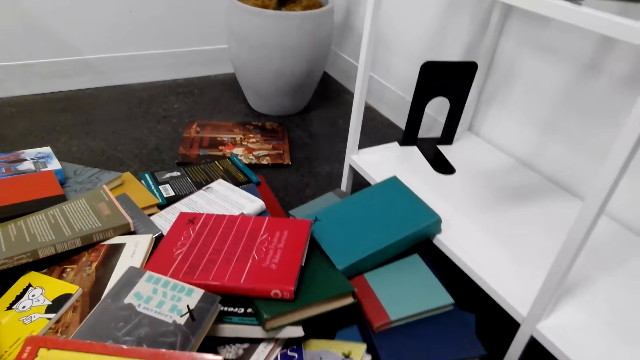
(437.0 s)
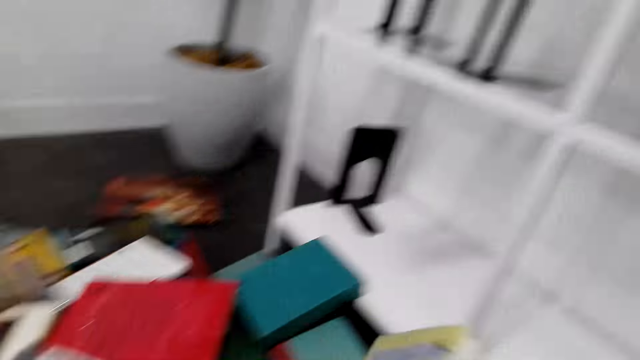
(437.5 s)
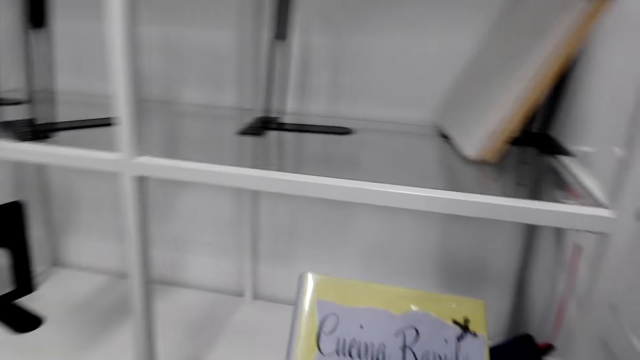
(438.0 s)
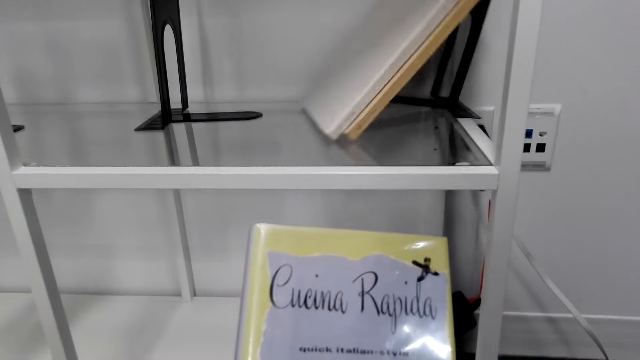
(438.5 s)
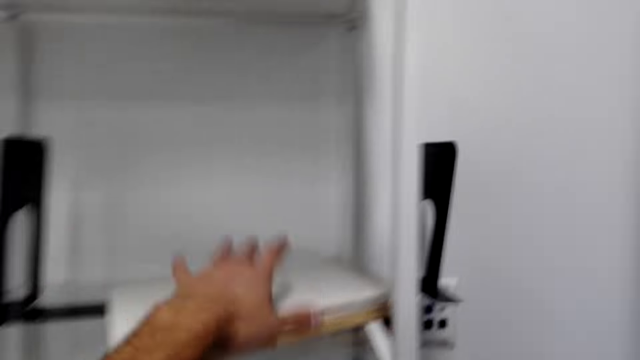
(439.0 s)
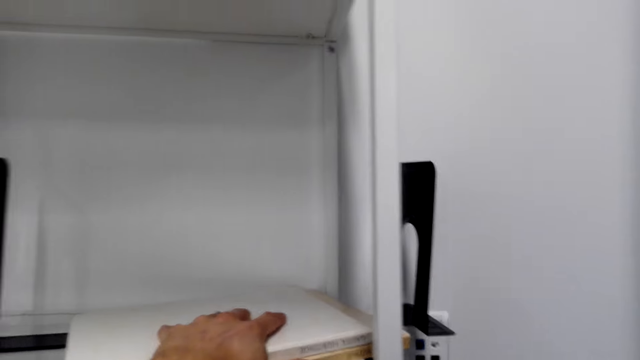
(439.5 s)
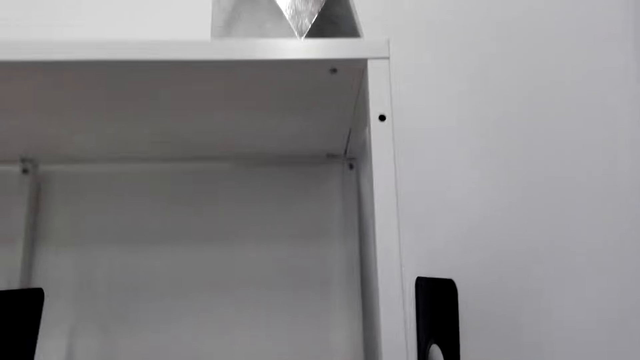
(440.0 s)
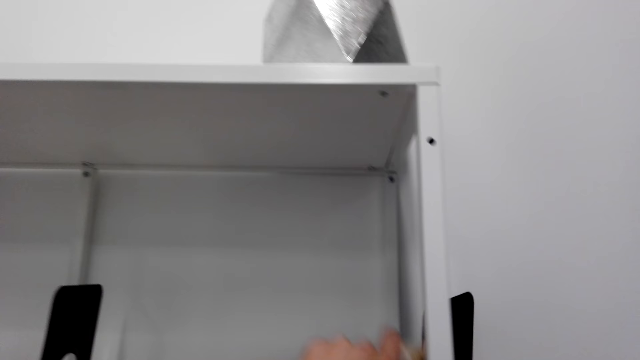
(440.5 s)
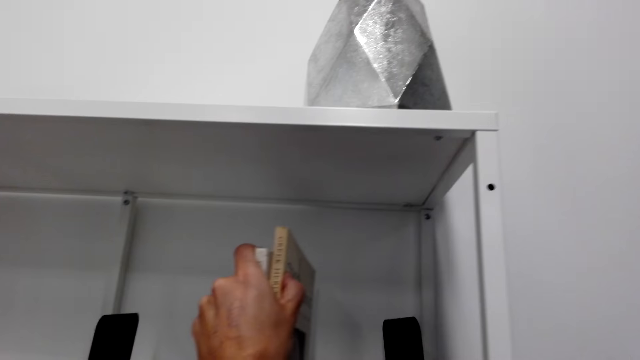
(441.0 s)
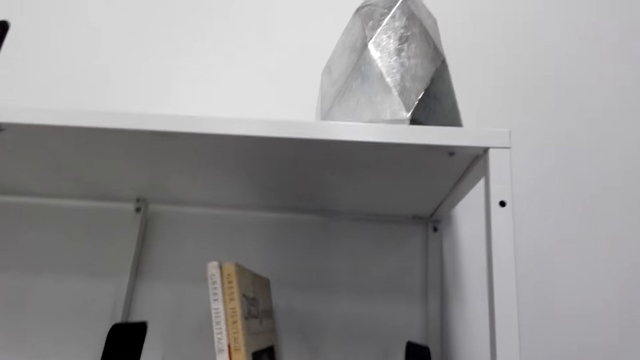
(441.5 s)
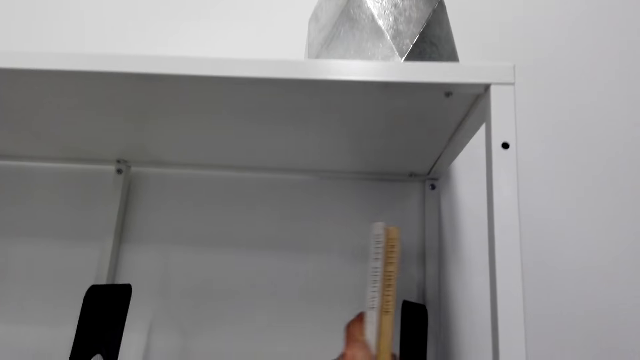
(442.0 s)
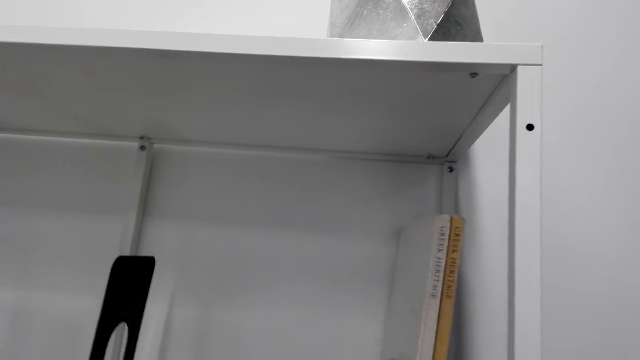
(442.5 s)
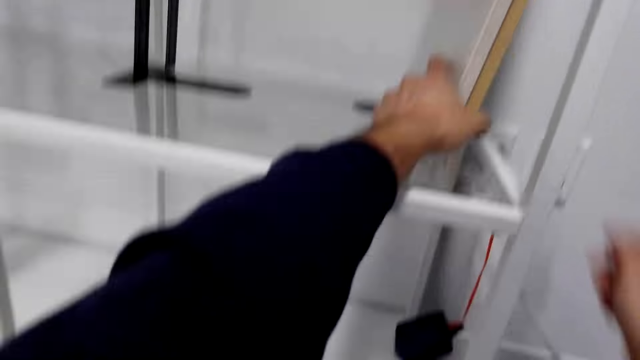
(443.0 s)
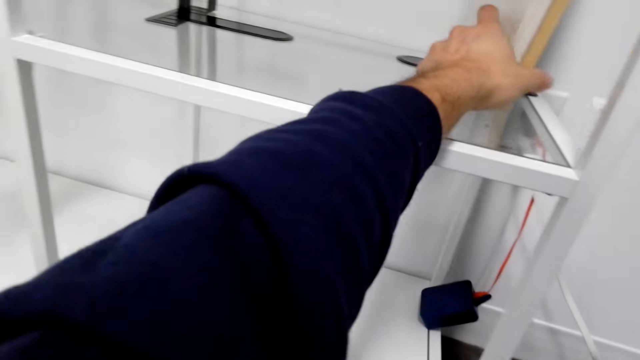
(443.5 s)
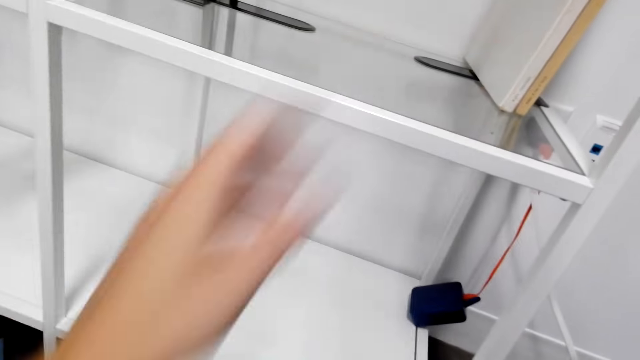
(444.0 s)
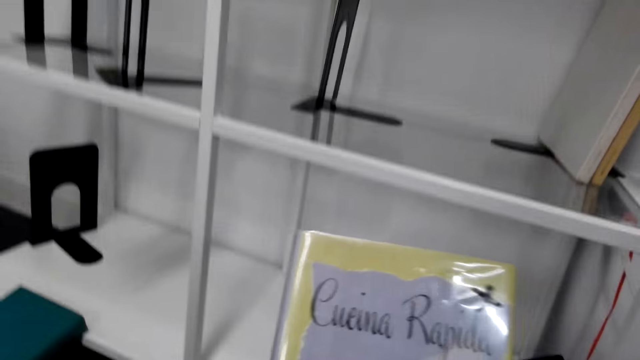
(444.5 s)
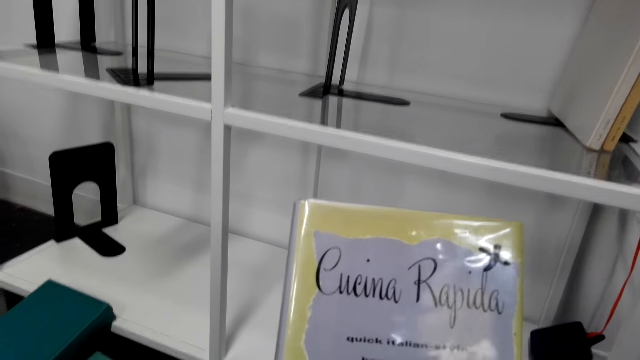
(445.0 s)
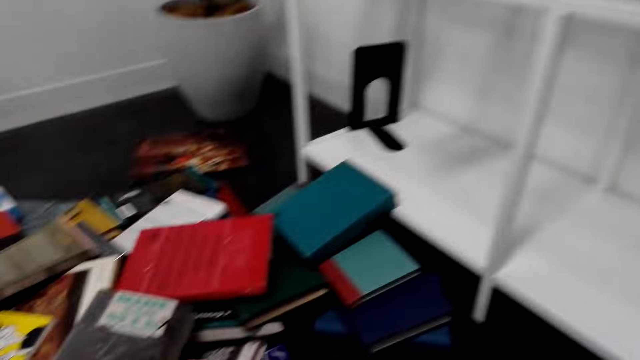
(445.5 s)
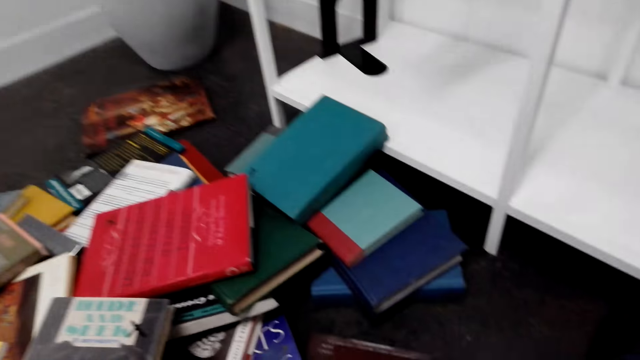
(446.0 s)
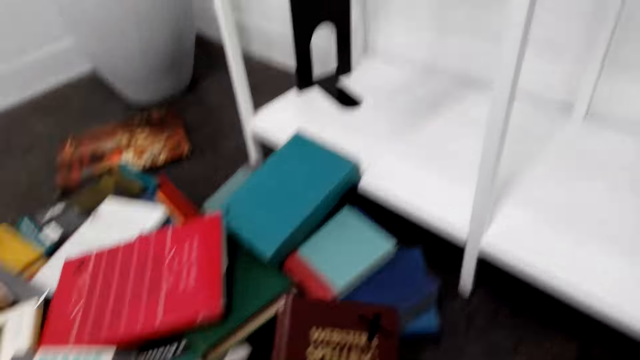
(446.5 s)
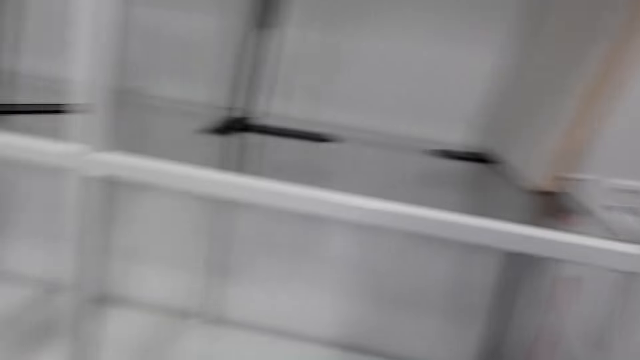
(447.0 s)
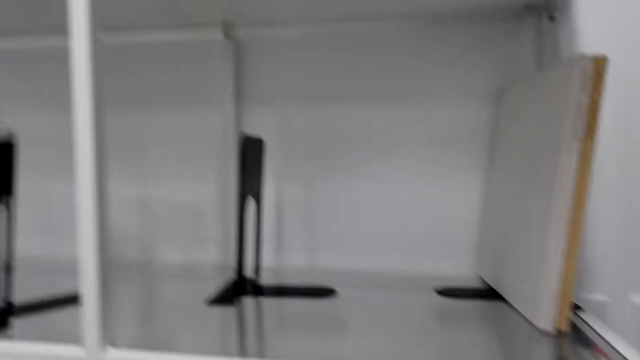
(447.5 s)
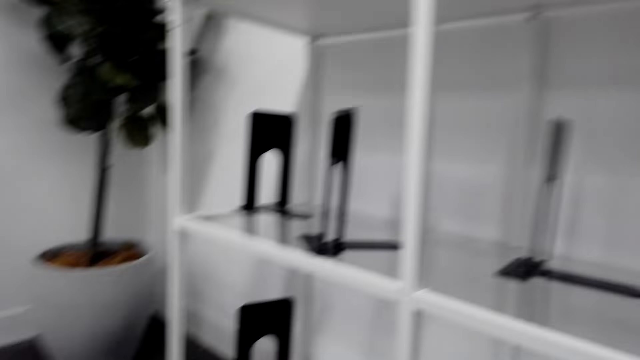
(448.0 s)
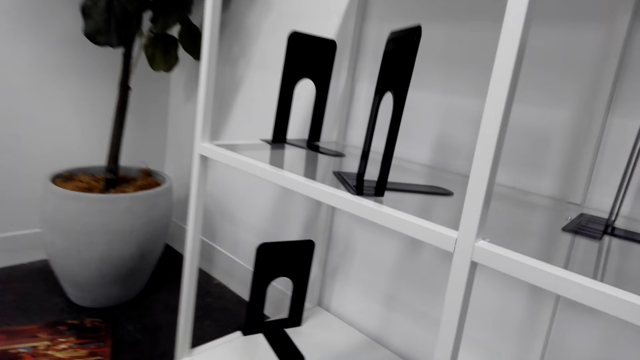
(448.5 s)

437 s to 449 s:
The camera wearer picks up a book on the floor. He arranges the books on the shelf. He holds a book in his hand. He picks up the books on the floor.

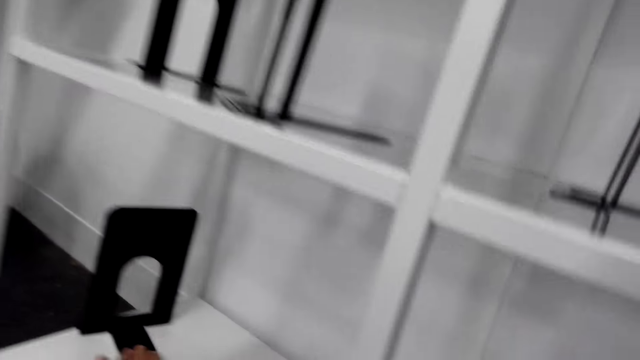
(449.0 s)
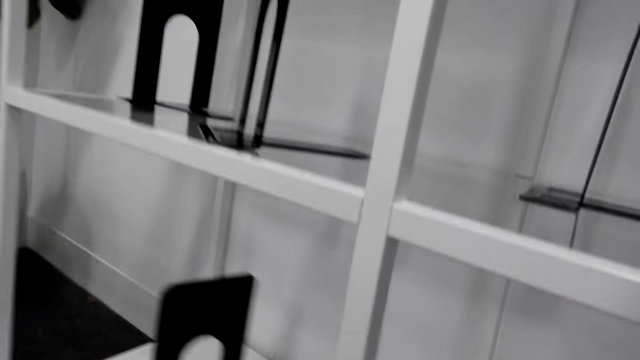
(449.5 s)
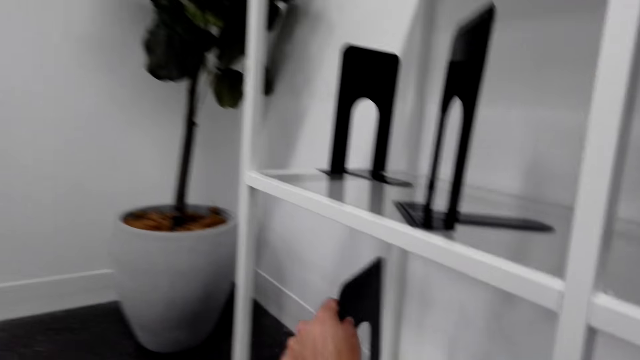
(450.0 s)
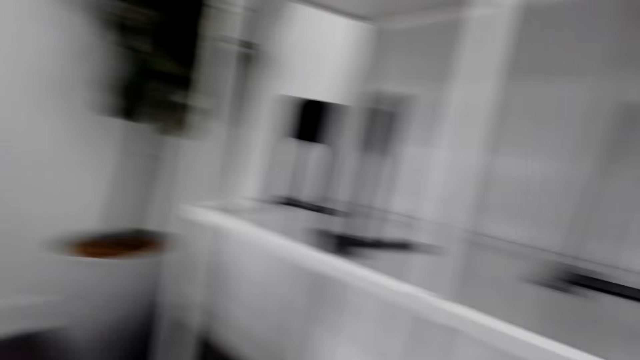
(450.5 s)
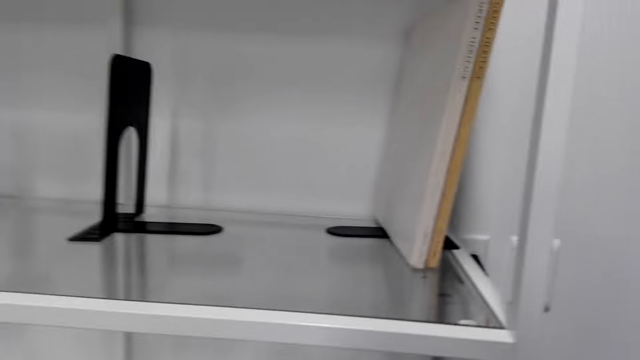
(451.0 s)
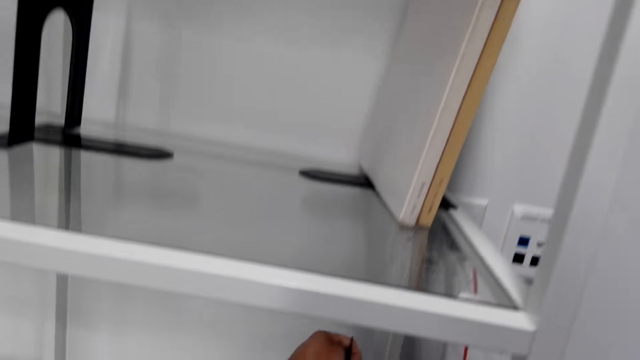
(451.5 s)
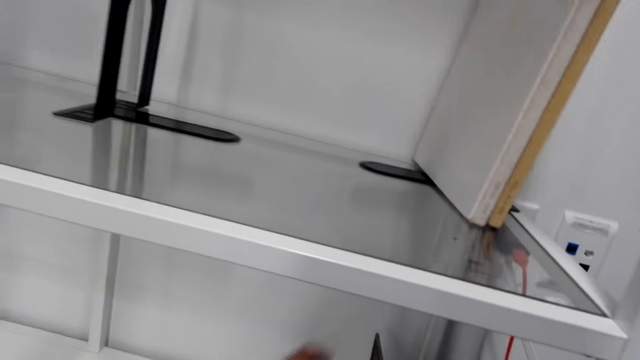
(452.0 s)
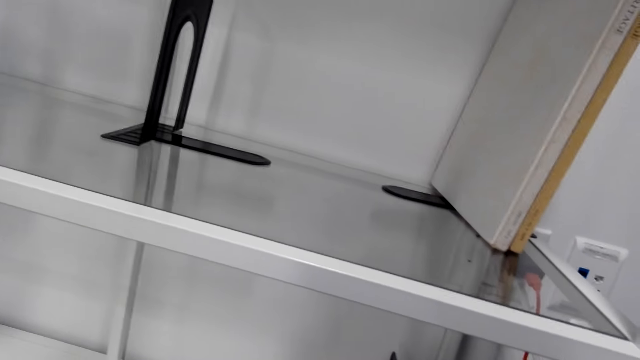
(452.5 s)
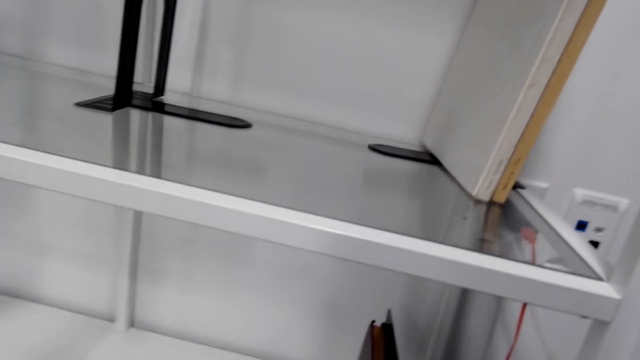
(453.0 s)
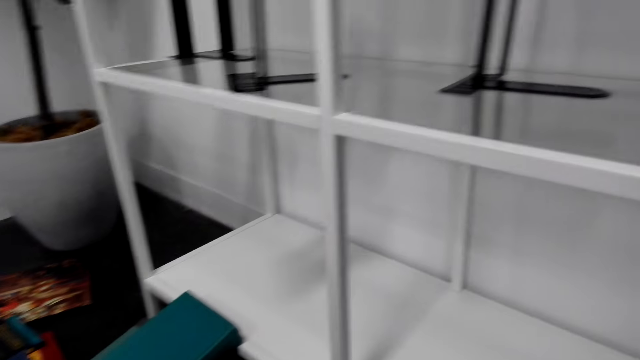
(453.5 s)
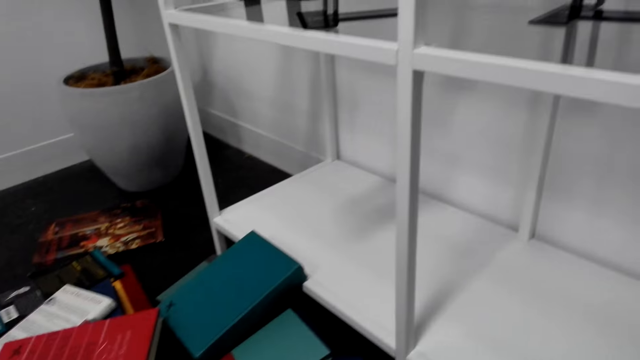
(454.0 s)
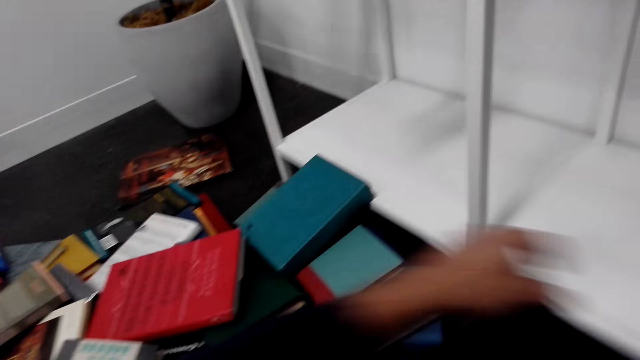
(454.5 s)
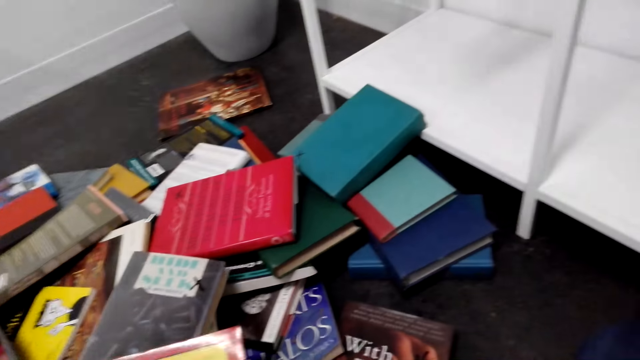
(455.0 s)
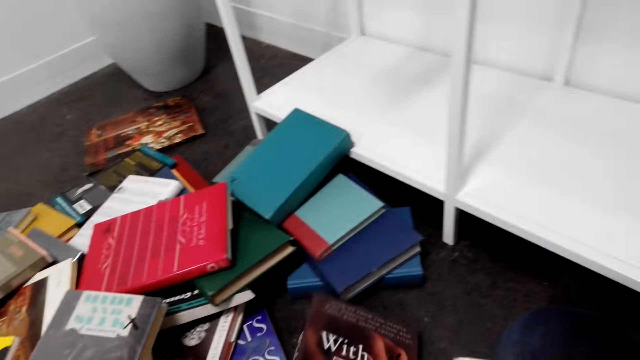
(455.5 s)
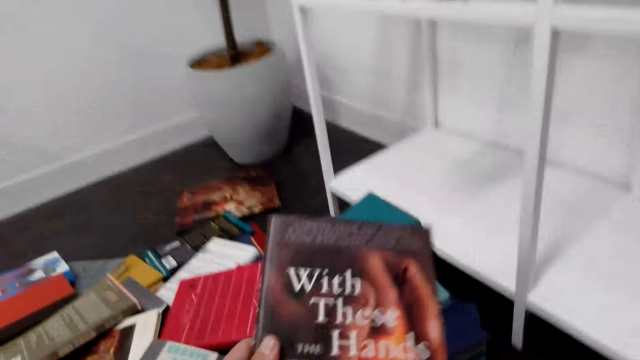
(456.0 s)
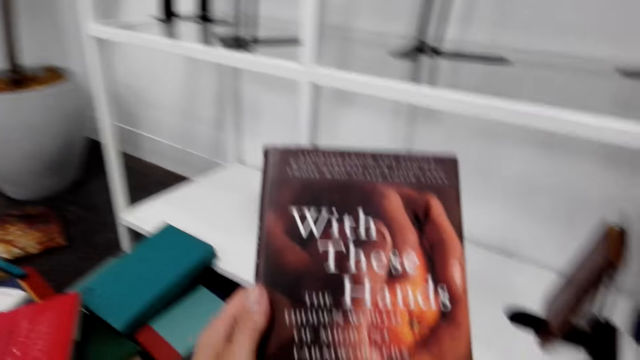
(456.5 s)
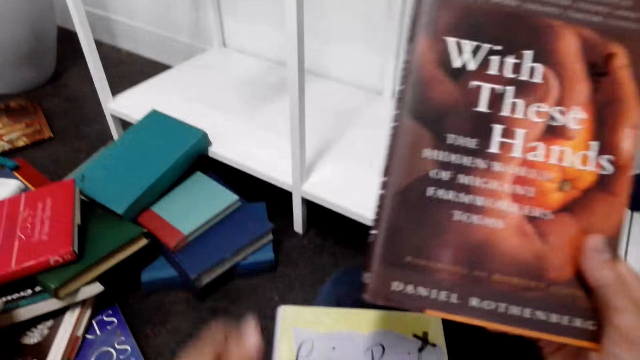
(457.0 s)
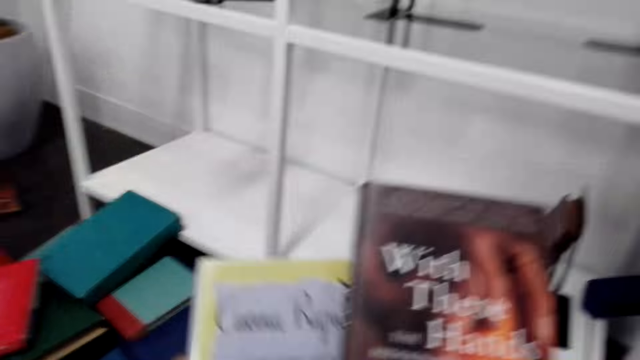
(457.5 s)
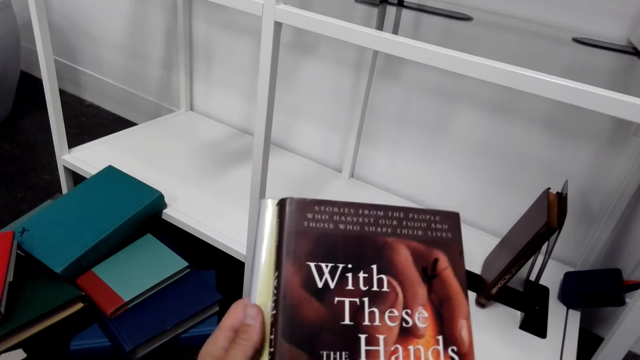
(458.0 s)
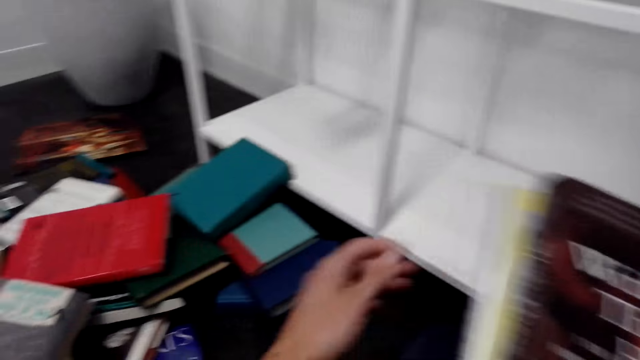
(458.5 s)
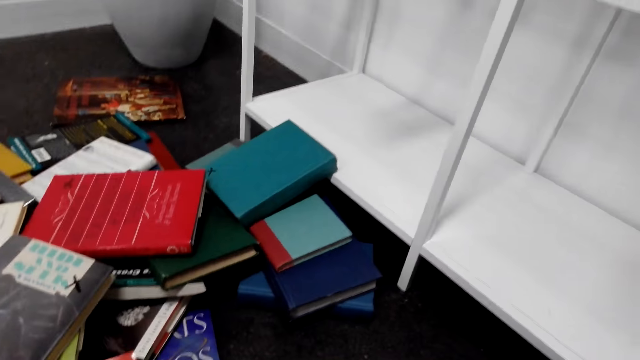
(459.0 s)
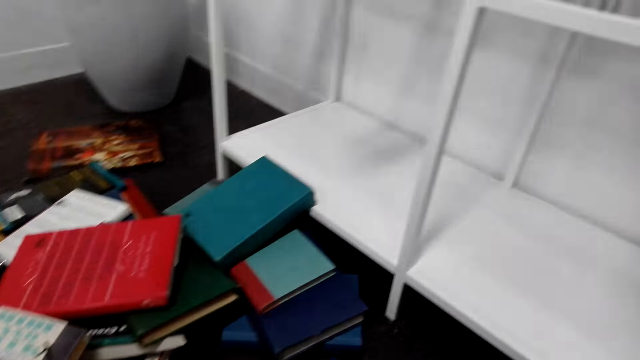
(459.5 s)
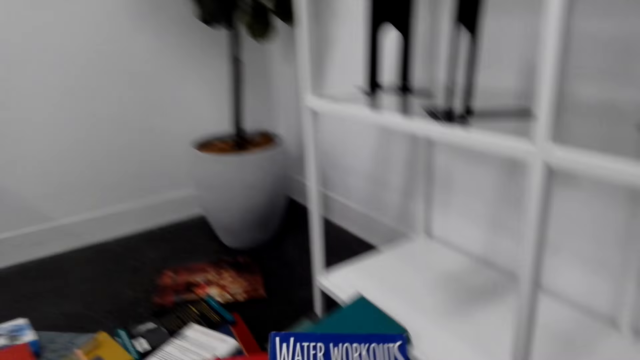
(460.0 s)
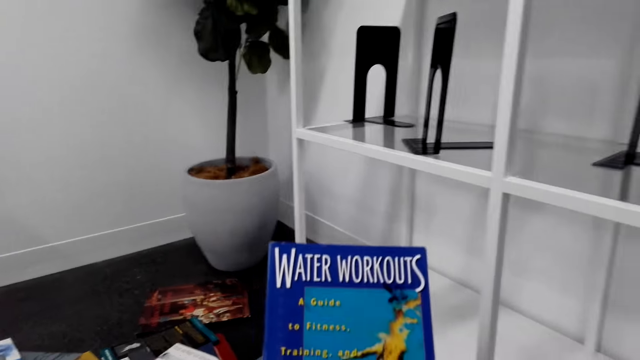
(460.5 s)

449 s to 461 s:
The camera wearer moves a bookend on the book shelf. They pick the bookend from the shelf. They place the bookend on the shelf. They put the books on the book shelf. They pick up books on the floor. They hold the books.
